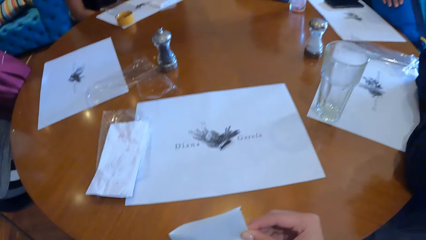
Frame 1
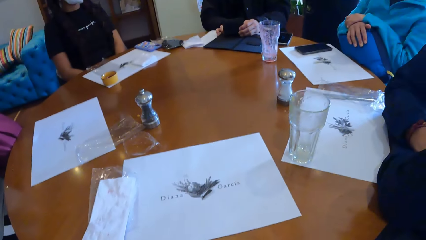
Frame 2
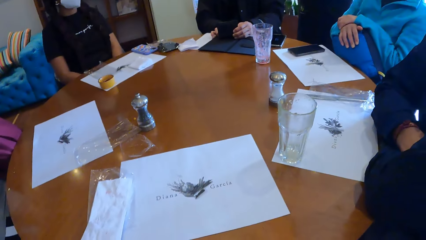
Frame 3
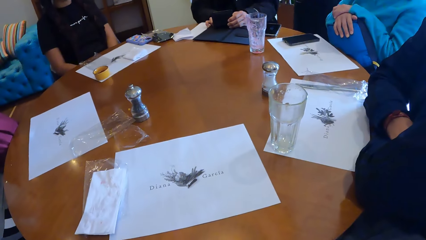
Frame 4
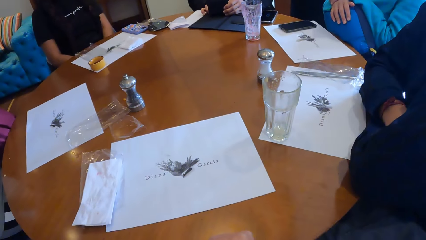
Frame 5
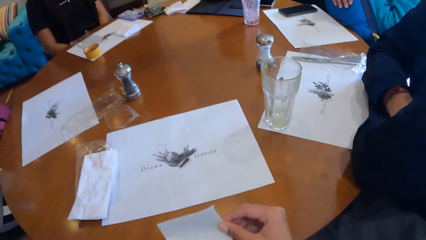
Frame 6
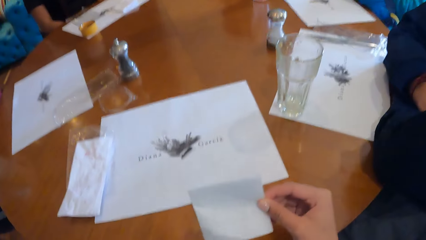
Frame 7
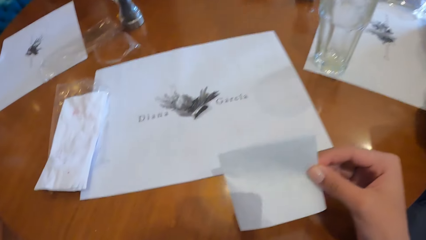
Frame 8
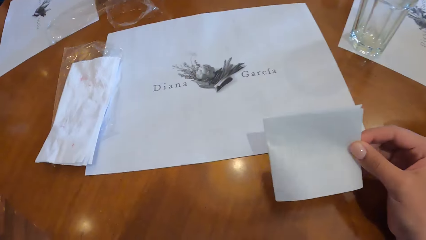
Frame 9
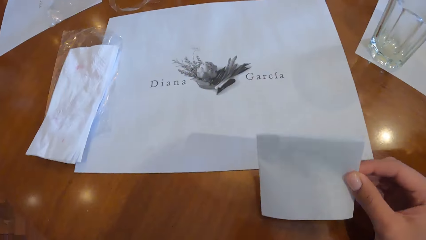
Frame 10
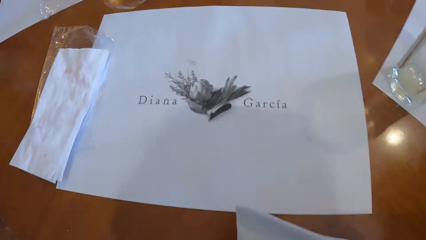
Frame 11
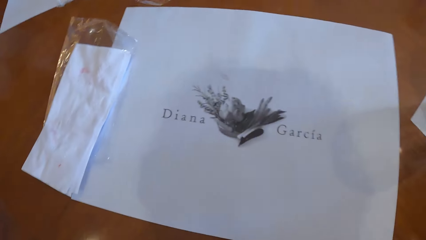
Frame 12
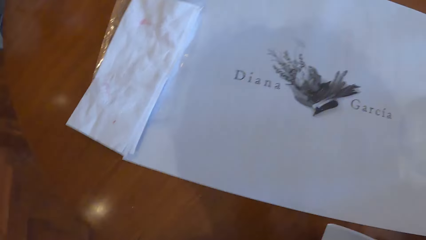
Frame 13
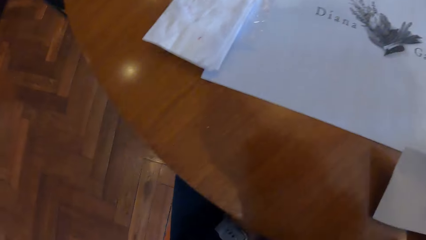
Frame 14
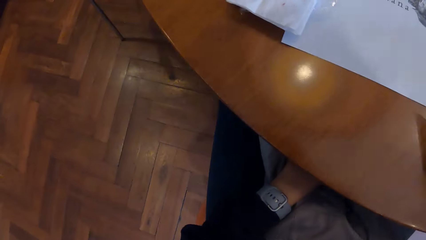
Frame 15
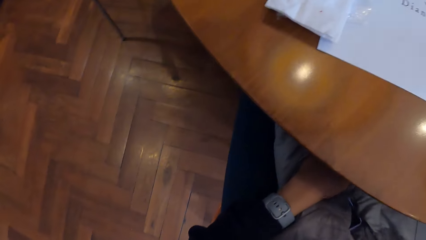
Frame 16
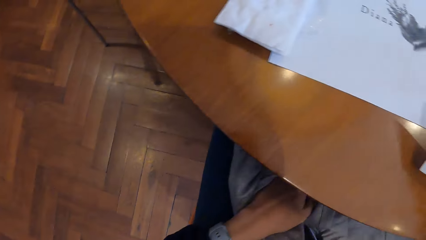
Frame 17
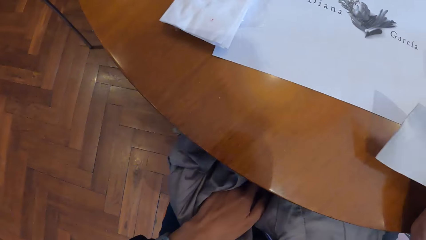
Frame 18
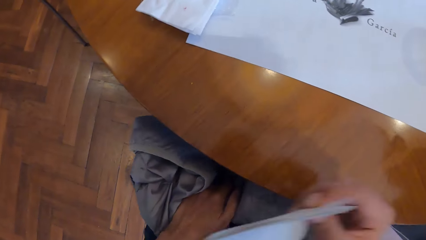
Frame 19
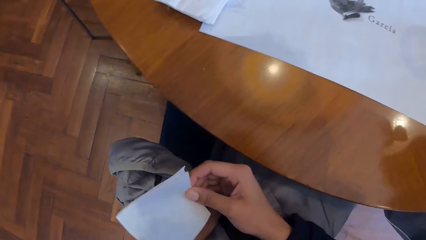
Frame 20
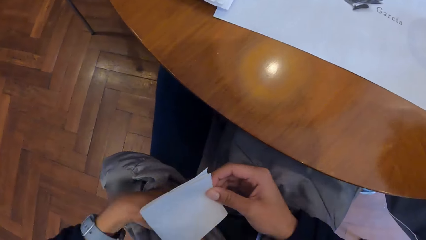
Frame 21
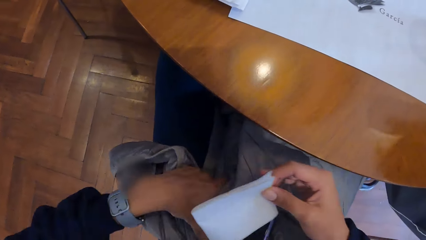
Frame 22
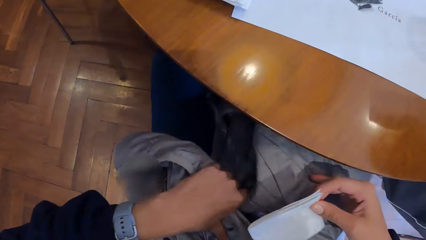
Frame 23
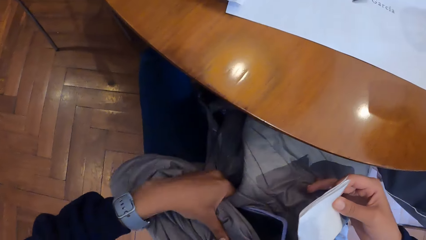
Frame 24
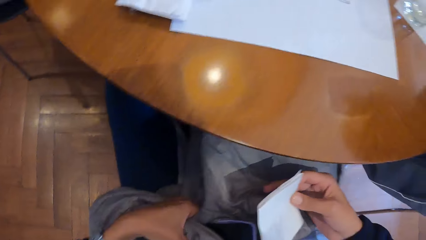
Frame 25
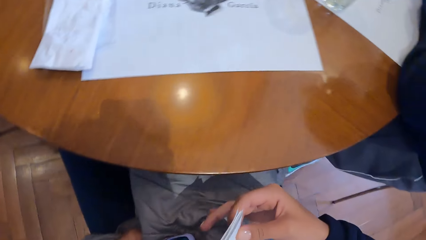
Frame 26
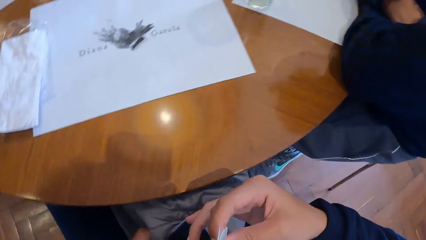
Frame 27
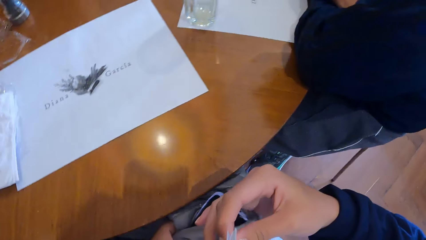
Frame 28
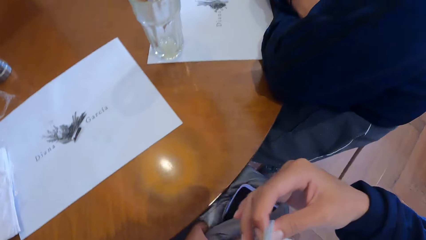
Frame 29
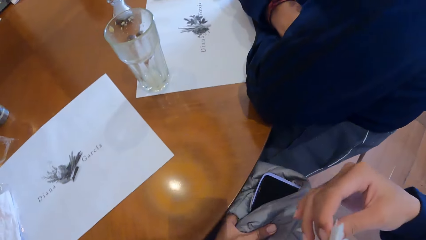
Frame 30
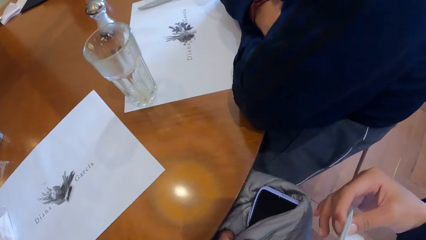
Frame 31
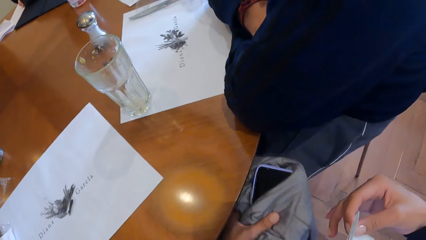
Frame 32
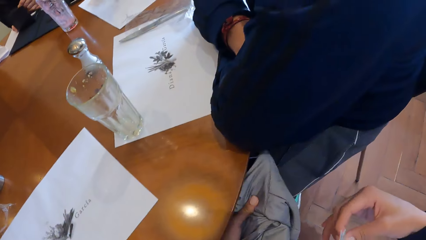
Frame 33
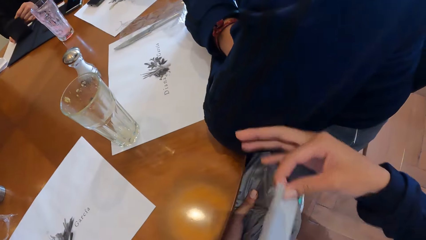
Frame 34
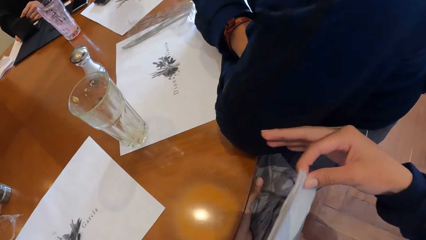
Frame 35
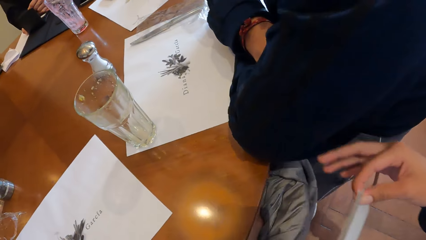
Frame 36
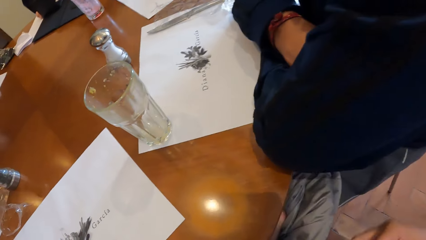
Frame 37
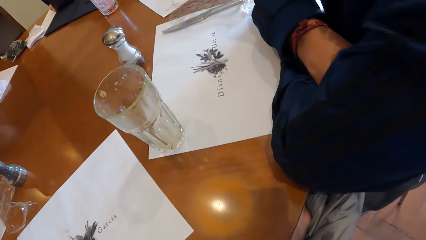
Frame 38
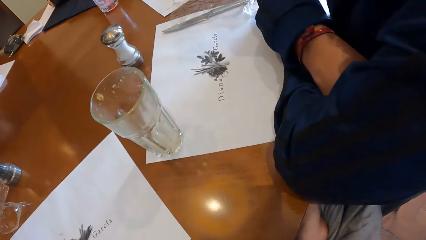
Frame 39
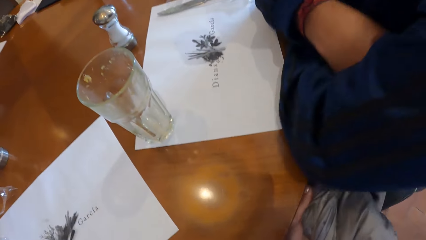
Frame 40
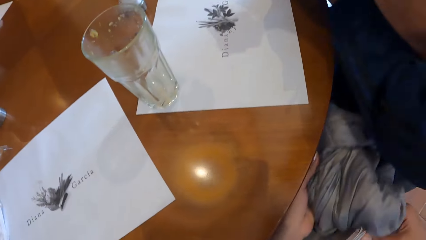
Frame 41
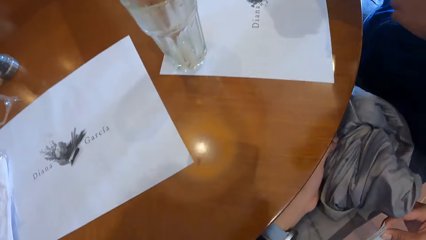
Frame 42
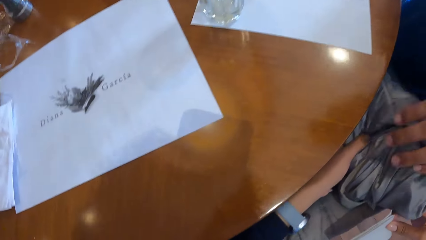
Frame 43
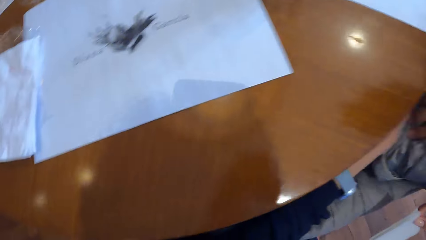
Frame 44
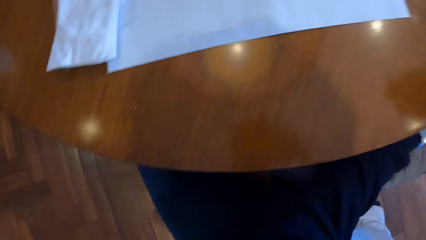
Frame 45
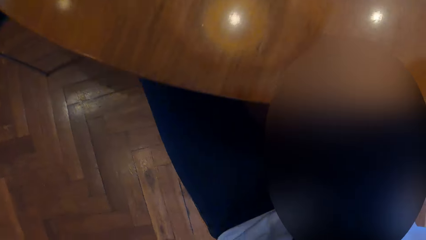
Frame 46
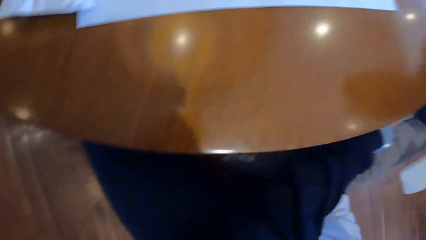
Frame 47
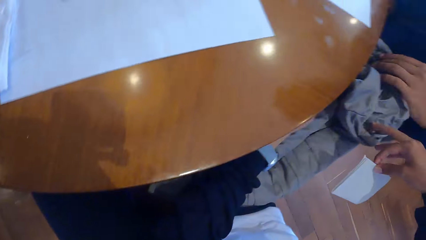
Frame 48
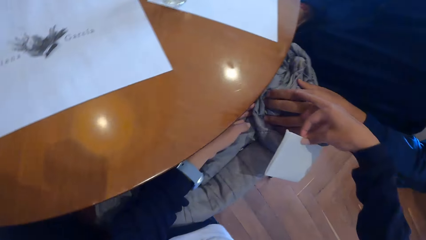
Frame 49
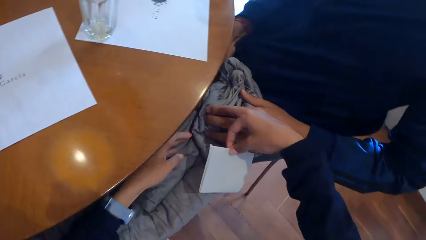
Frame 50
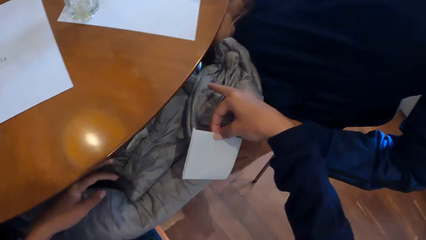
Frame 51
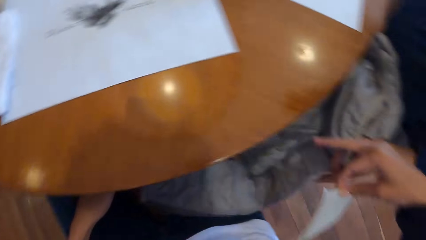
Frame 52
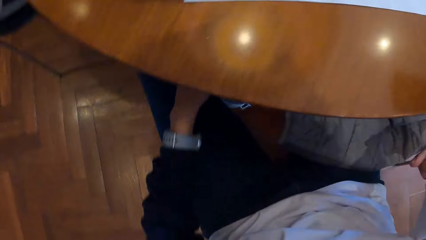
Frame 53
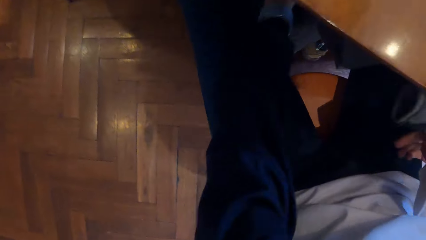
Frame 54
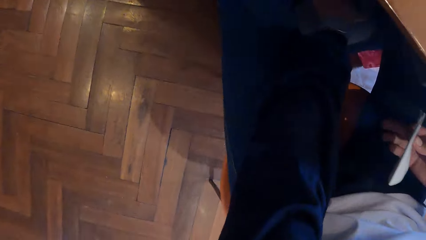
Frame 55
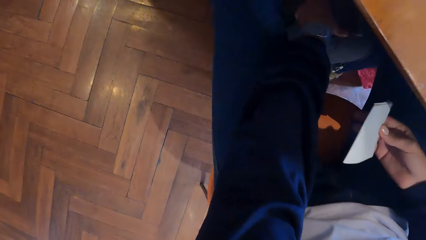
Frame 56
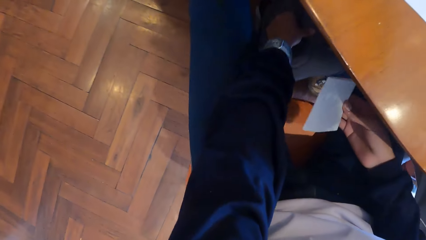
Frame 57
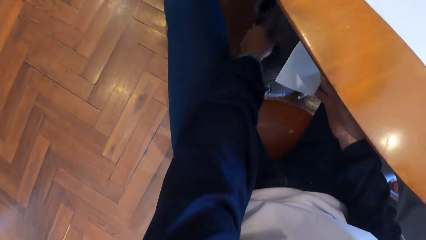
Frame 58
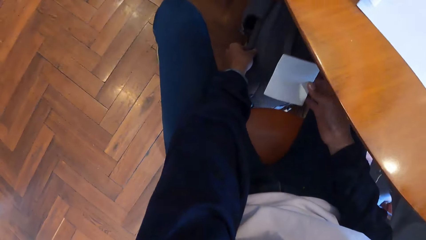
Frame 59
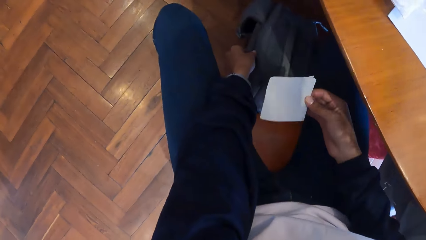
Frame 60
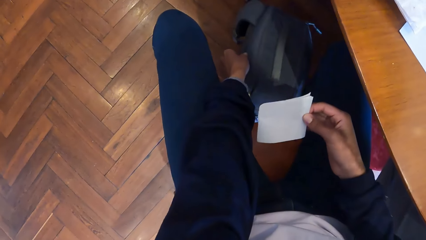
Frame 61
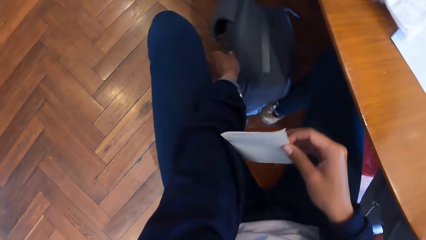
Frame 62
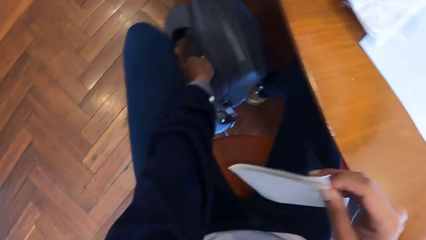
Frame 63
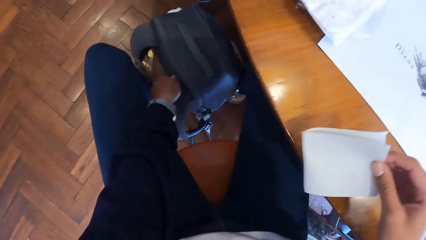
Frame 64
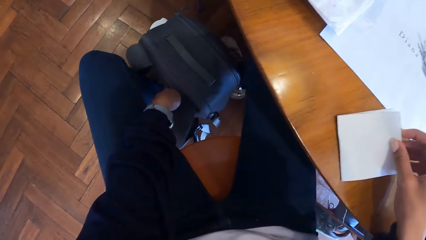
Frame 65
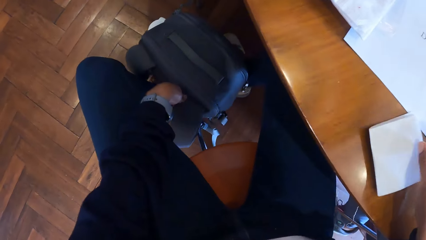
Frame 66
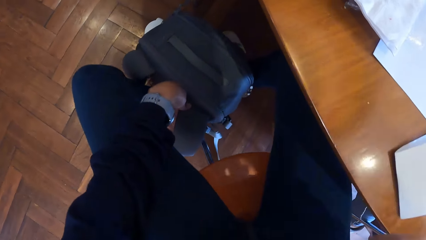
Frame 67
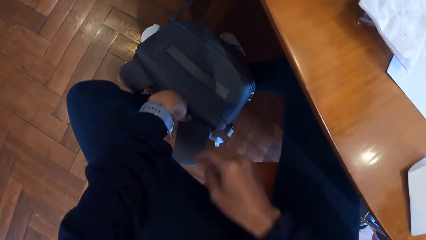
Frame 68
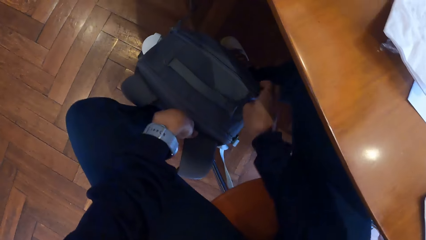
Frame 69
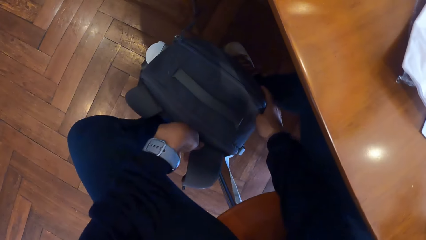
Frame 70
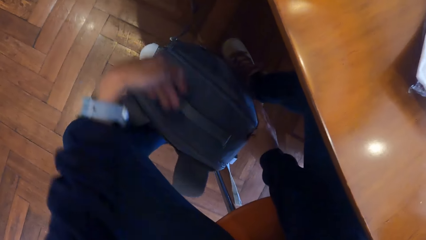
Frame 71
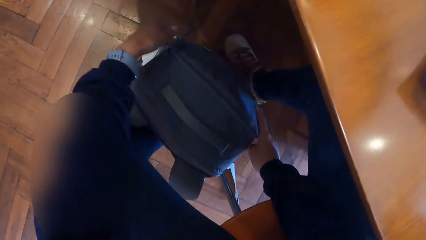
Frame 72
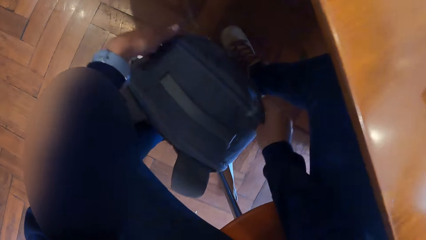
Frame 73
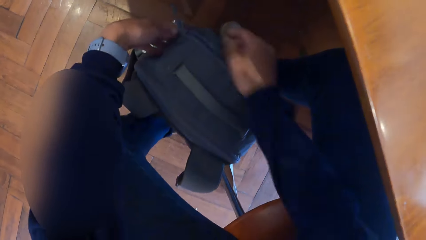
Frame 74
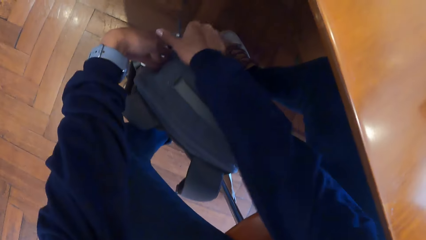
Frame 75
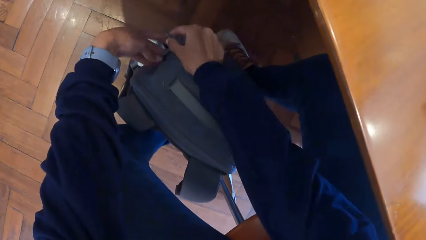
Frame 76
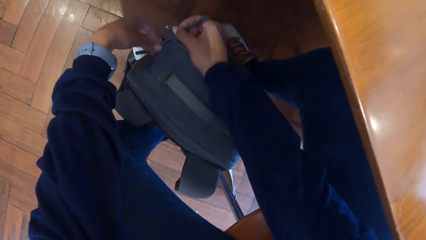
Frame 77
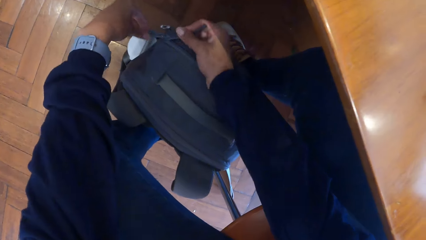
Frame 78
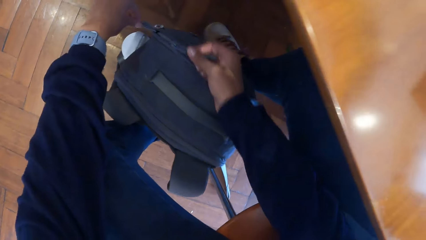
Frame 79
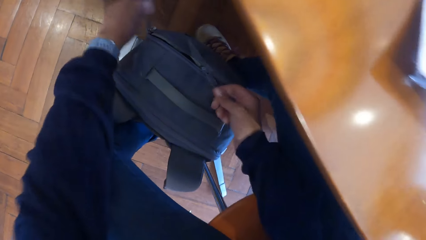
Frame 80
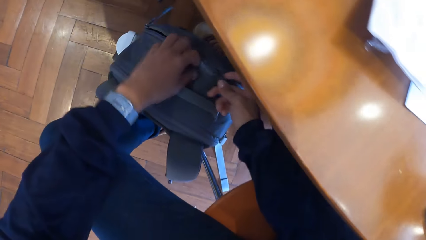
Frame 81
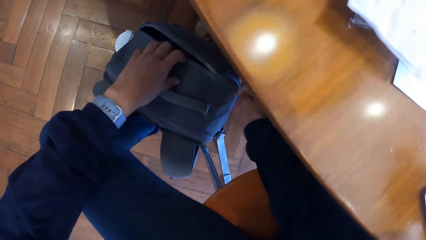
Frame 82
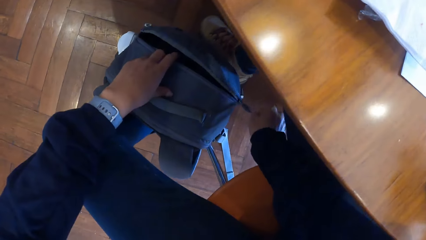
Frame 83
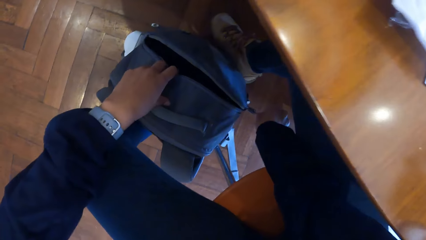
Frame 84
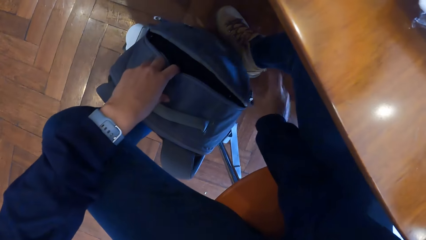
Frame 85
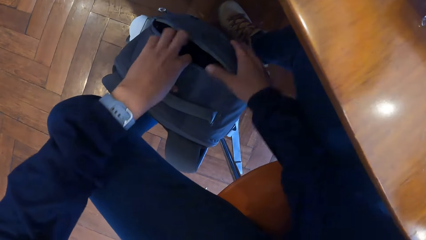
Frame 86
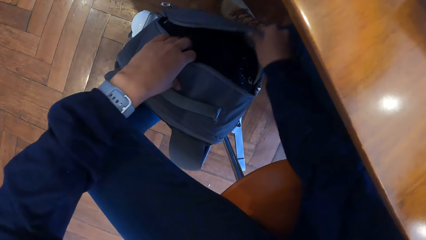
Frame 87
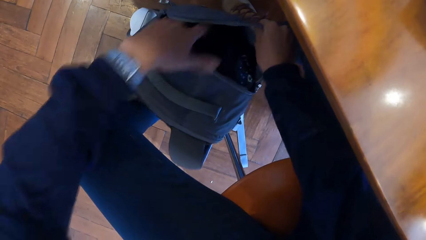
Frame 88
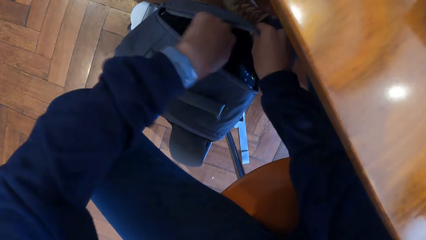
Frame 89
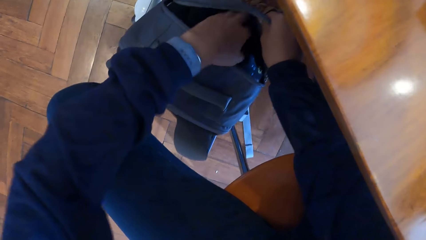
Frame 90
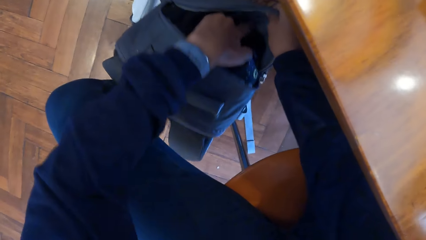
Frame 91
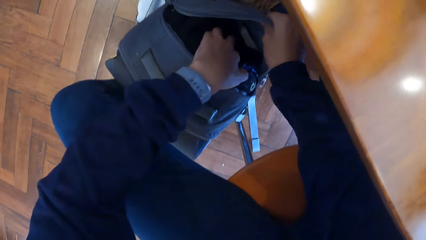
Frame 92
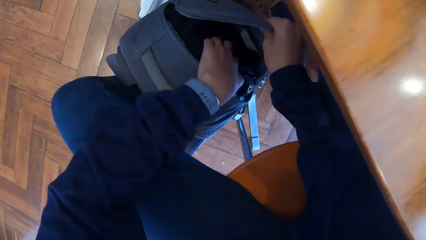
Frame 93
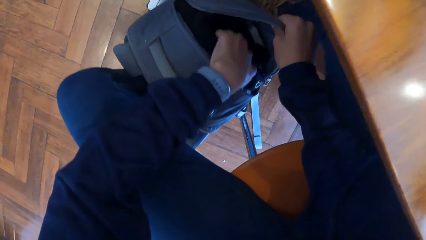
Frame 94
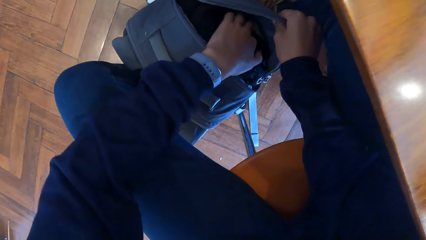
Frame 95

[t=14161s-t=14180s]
The camera wearer removes a sweater or coat from under the table with her left hand. She passes the sweater in her left hand to a man beside her. She hits the left hand of the man with her right hand. The man takes the sweater from the camera wearer with both hands. The camera wearer passes the coat to the man again. She moves a bag on the floor with her left hand. She drops the receipt in her right hand on the table. She opens the bag zip with both hands. She opens the bag zip with her right hand. She opens the bag with both hands.
